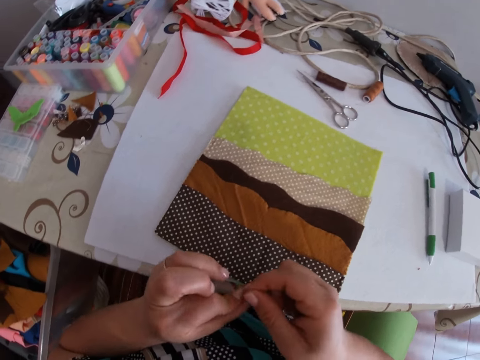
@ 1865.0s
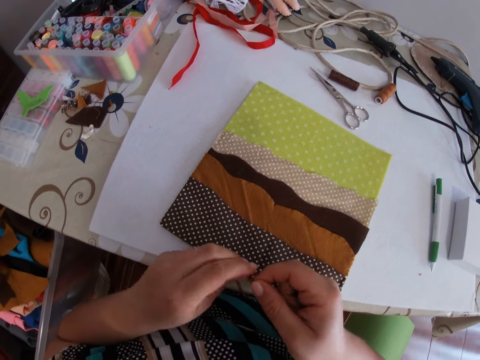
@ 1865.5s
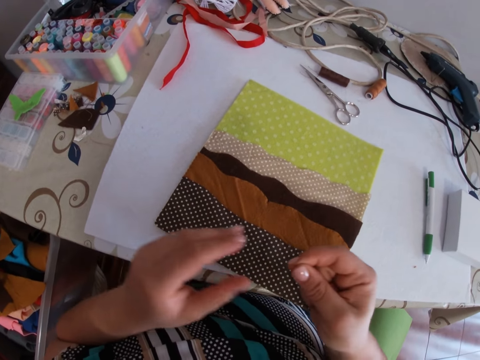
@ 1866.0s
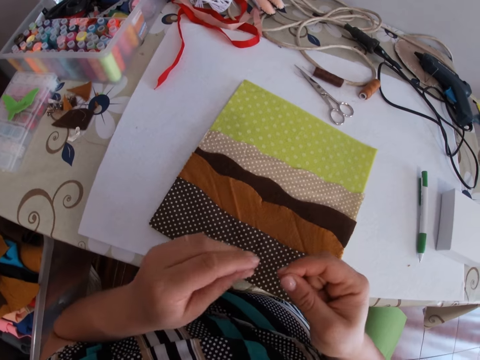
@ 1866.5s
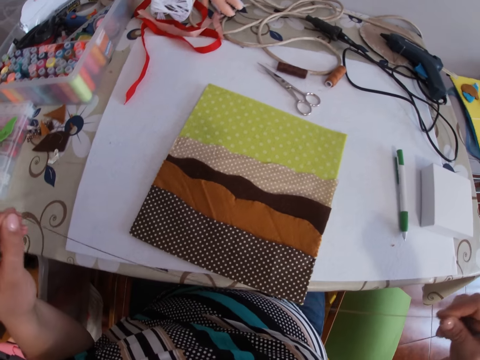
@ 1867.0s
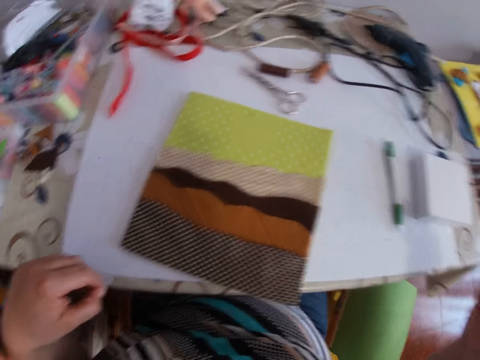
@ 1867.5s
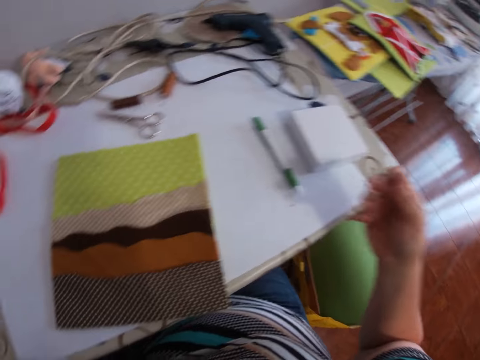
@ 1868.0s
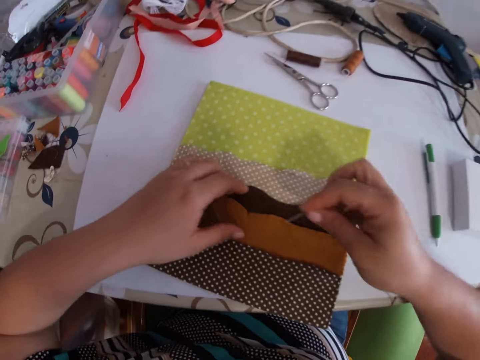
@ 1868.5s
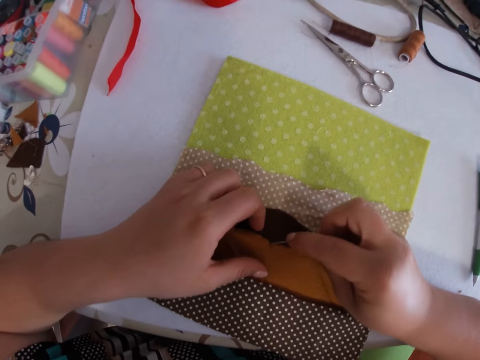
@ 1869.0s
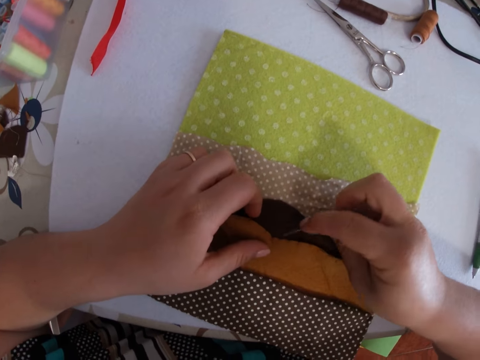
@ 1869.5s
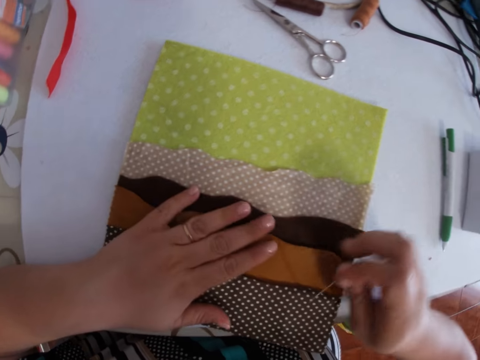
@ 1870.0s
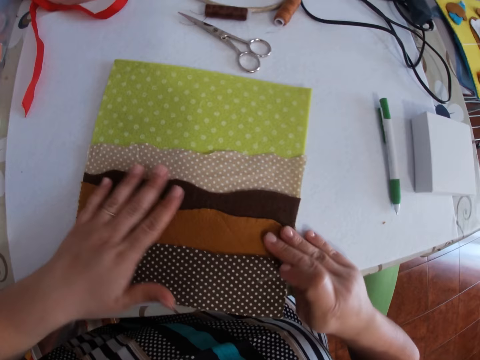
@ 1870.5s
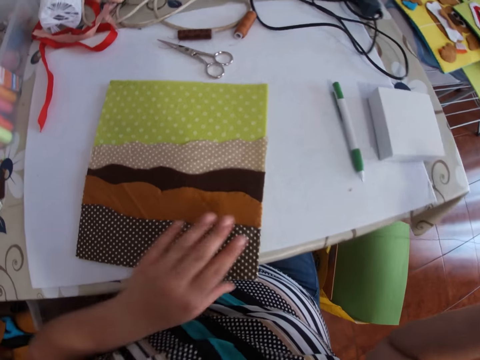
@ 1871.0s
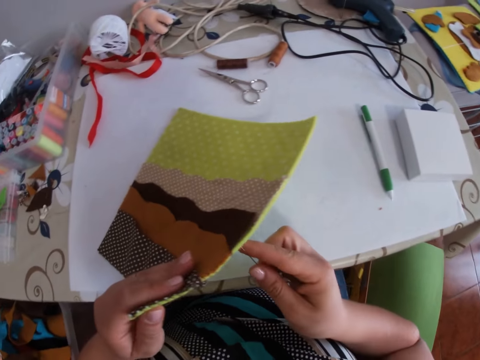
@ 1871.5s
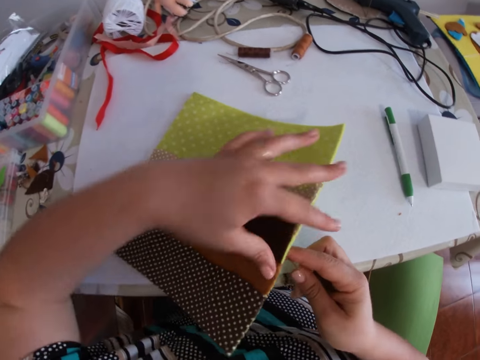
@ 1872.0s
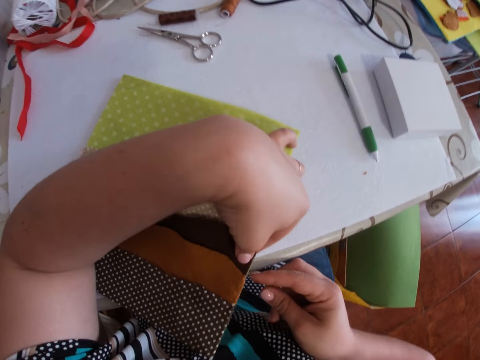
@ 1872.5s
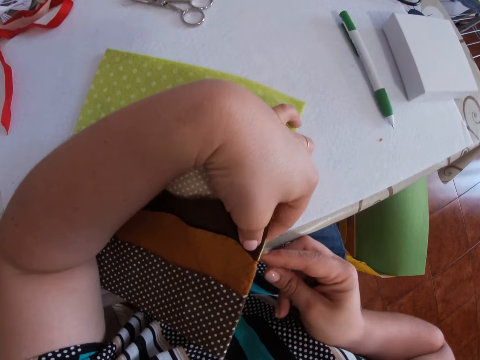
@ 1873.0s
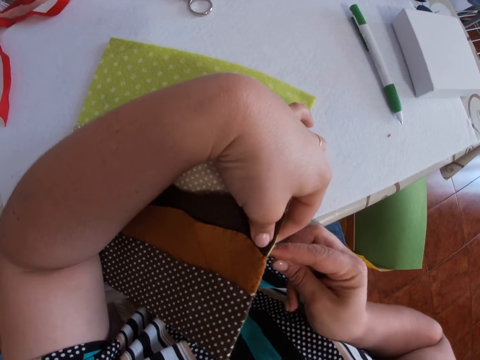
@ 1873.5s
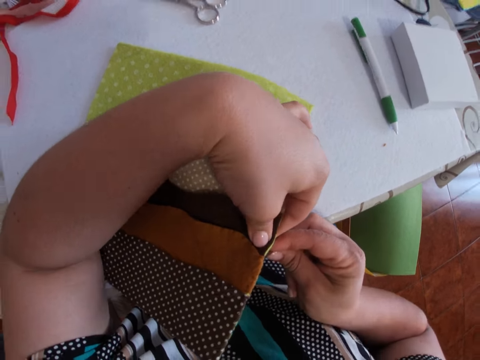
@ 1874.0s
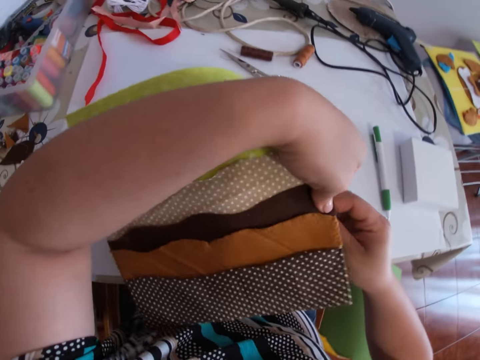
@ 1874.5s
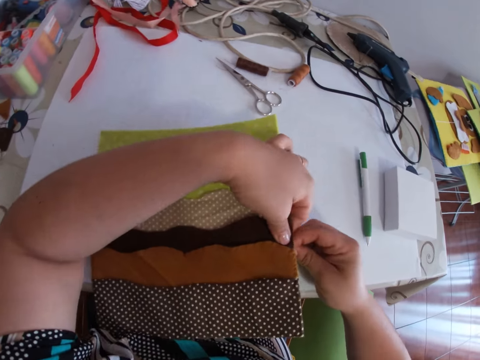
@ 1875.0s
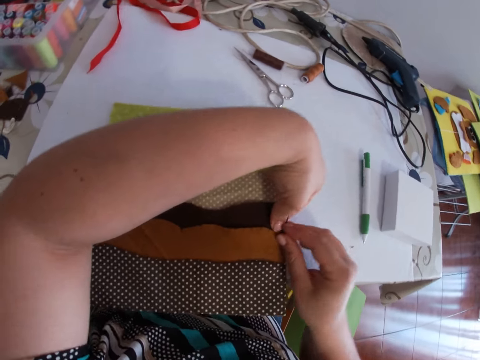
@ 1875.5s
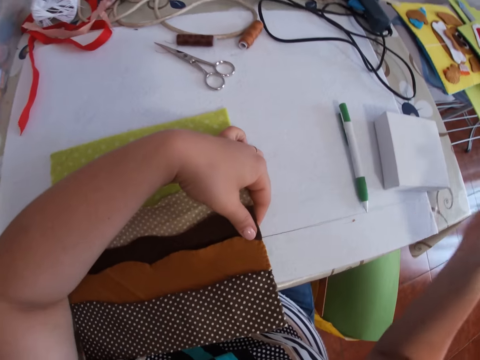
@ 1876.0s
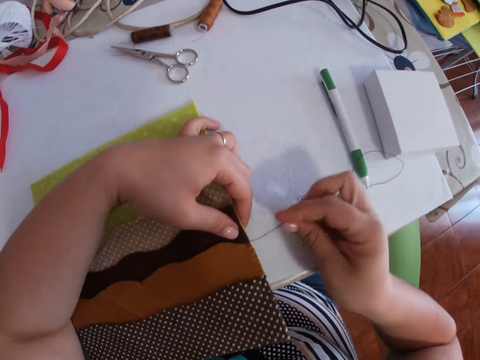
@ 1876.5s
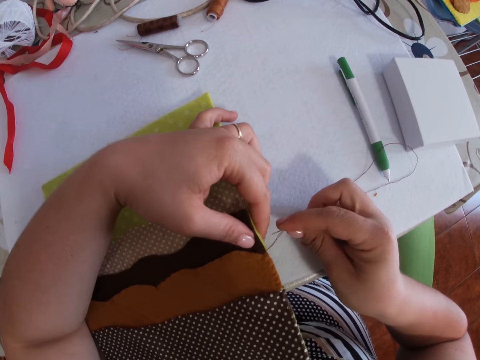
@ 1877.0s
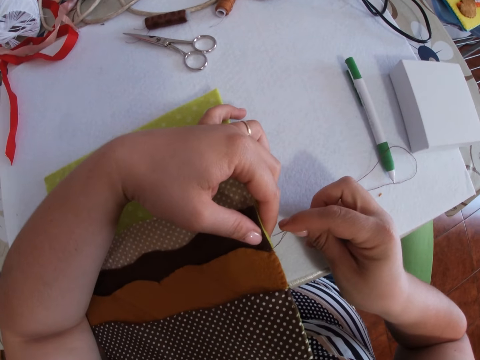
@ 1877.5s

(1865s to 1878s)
The camera wearer ties thread on a finger. They pull the thread. They pull the thread again. They press a material. They lift the material. They sew the fabric with a needle and thread with both hands. They pierce the needle in the material. They pull the thread with the needle.

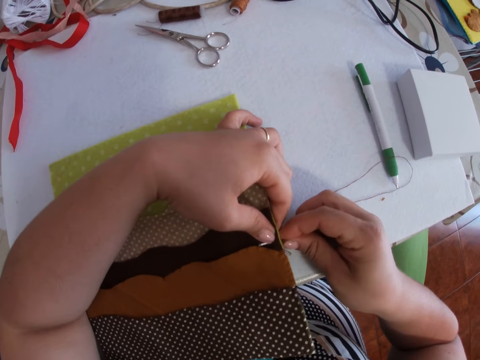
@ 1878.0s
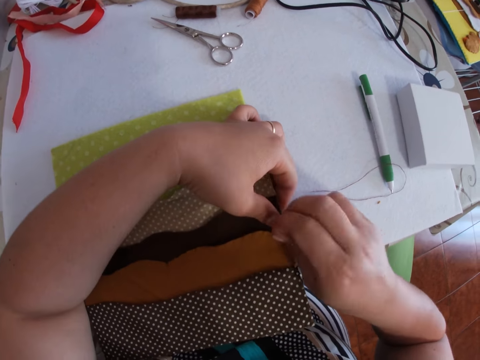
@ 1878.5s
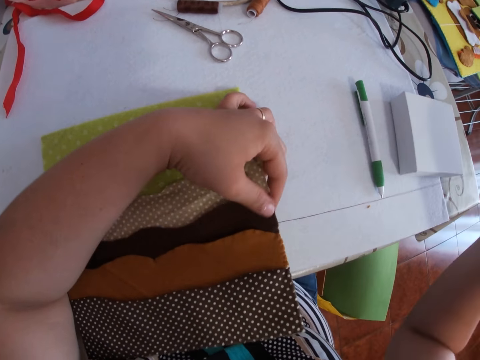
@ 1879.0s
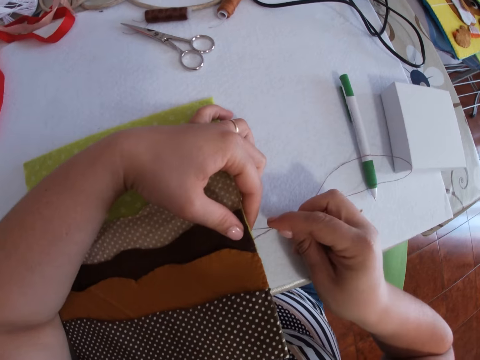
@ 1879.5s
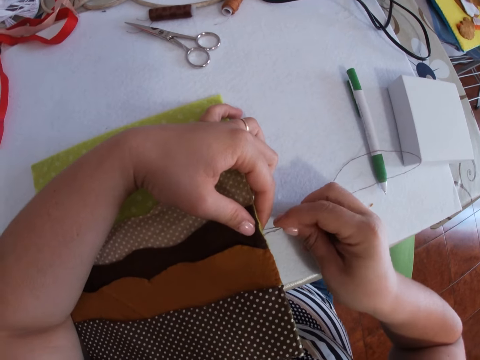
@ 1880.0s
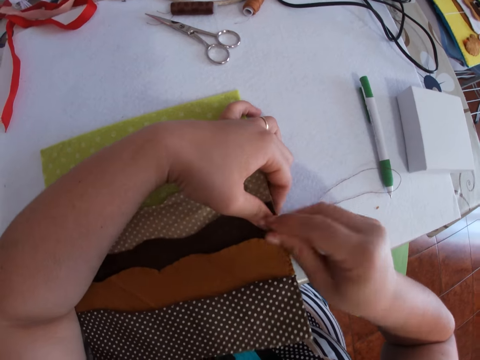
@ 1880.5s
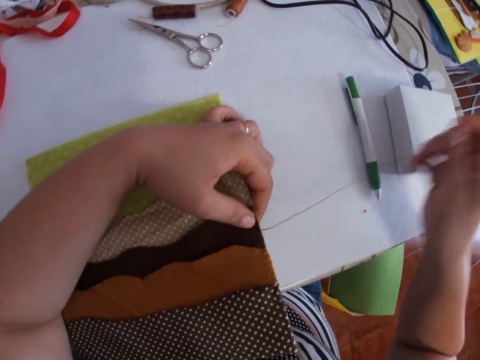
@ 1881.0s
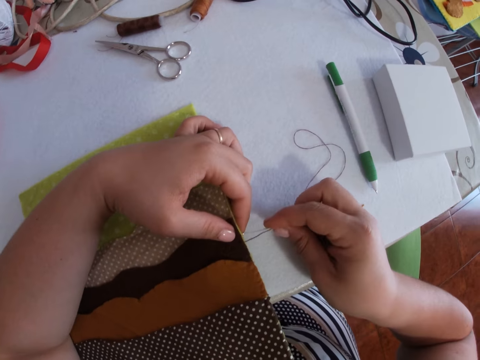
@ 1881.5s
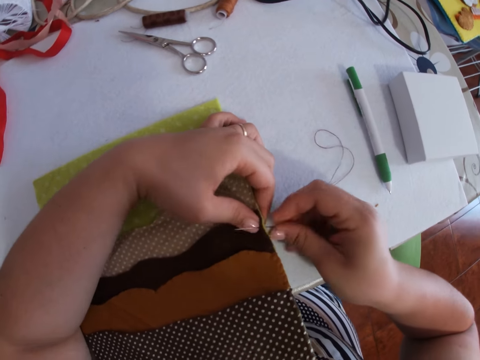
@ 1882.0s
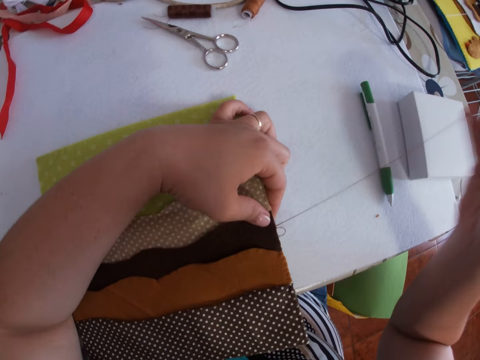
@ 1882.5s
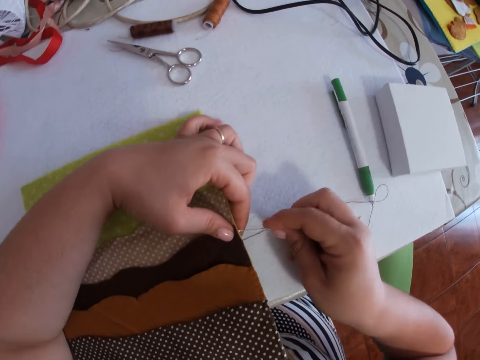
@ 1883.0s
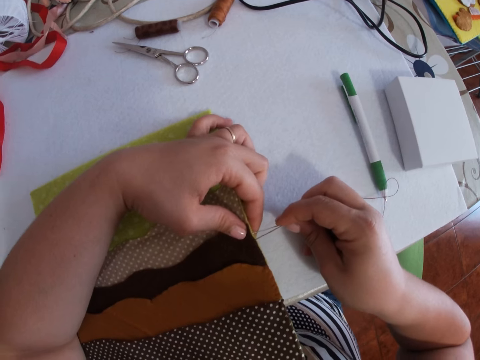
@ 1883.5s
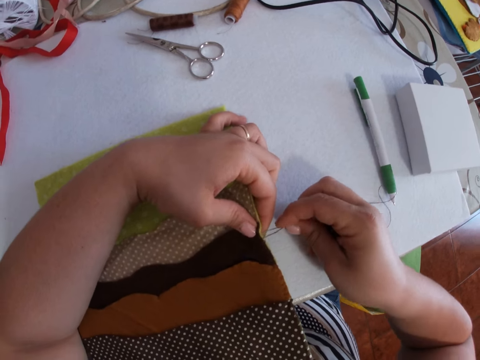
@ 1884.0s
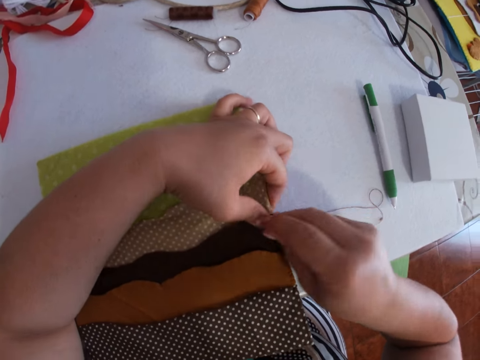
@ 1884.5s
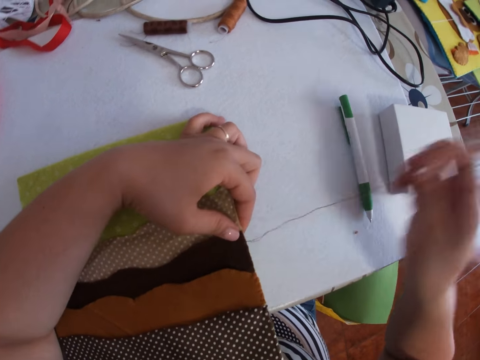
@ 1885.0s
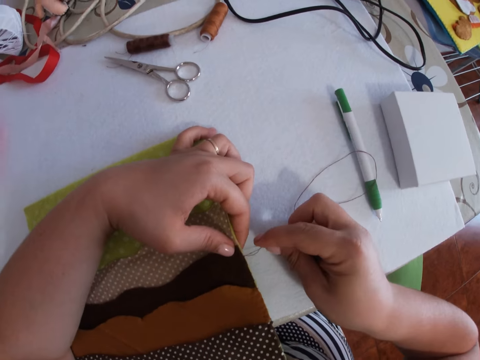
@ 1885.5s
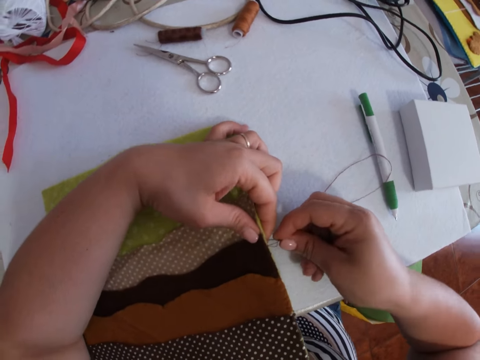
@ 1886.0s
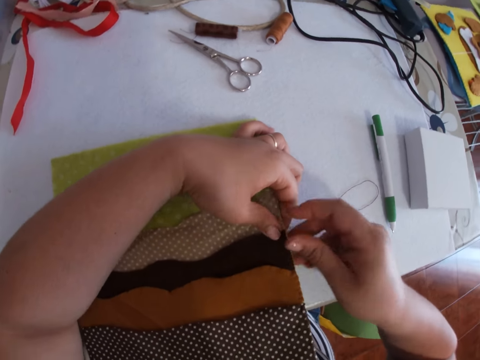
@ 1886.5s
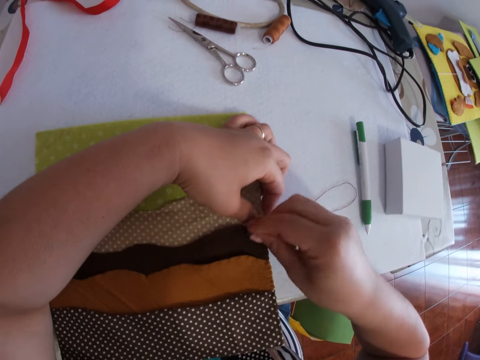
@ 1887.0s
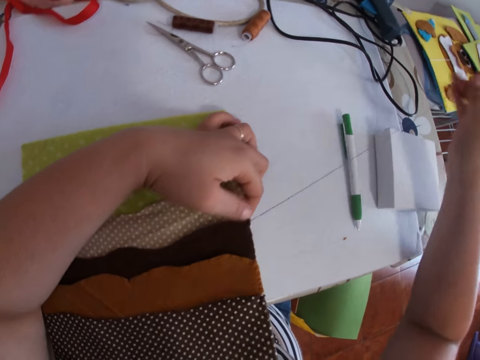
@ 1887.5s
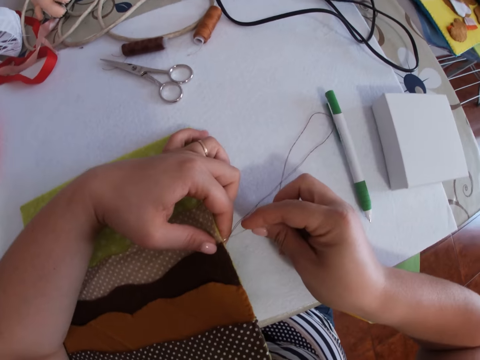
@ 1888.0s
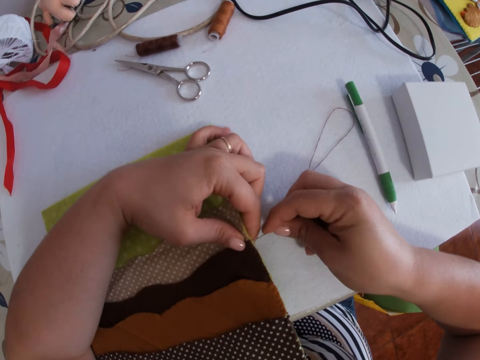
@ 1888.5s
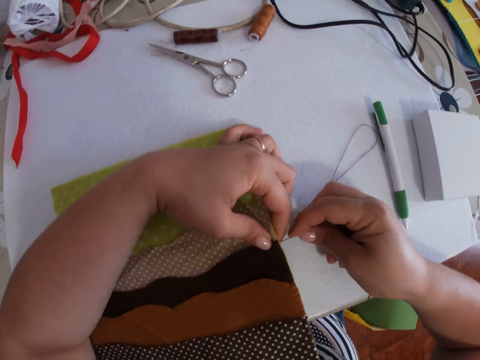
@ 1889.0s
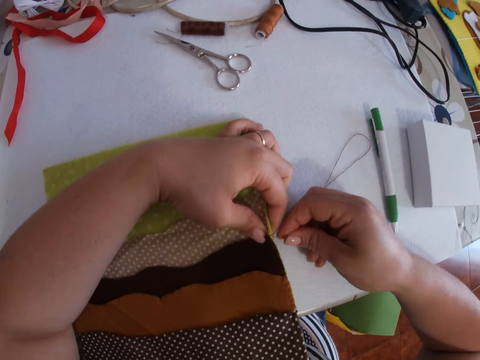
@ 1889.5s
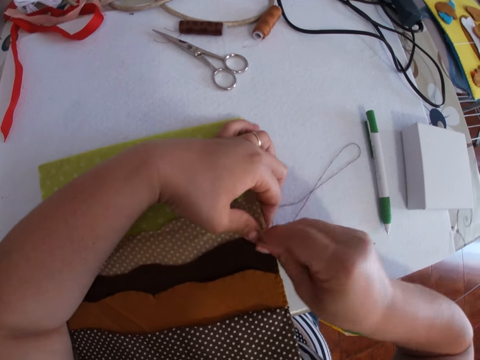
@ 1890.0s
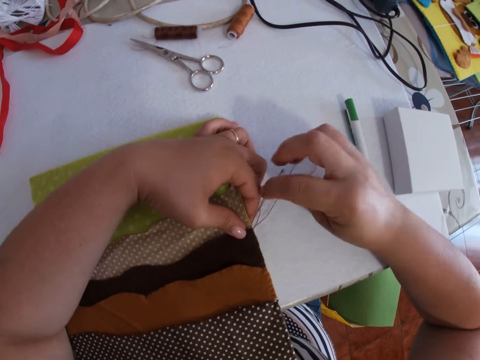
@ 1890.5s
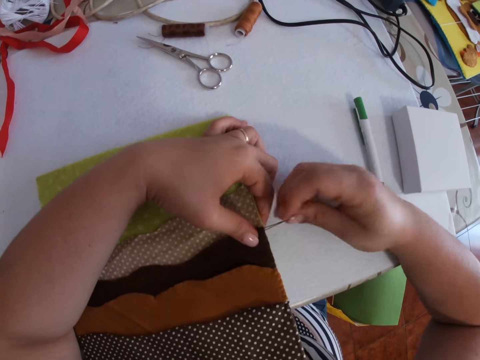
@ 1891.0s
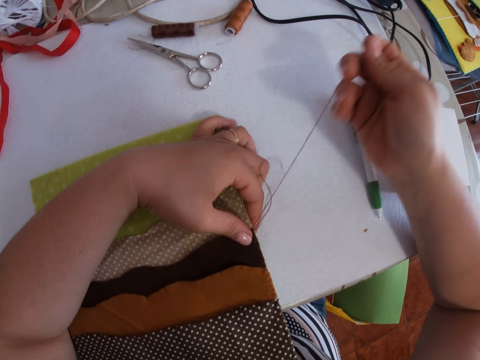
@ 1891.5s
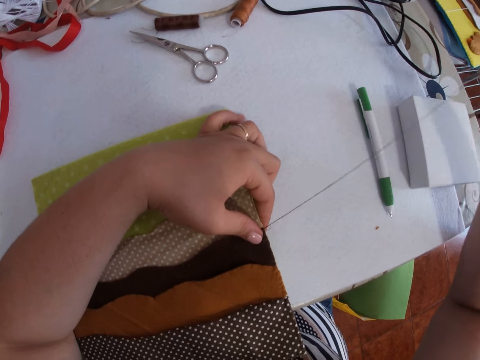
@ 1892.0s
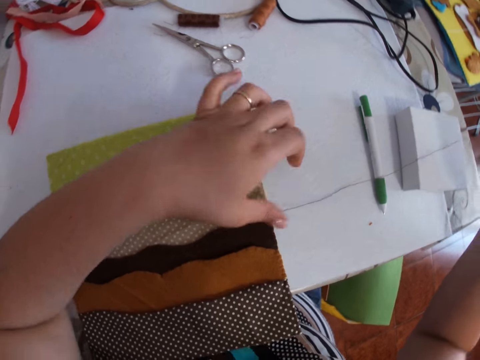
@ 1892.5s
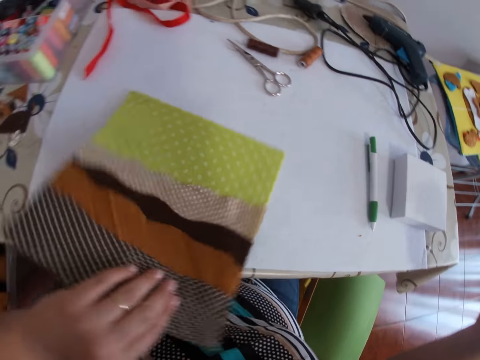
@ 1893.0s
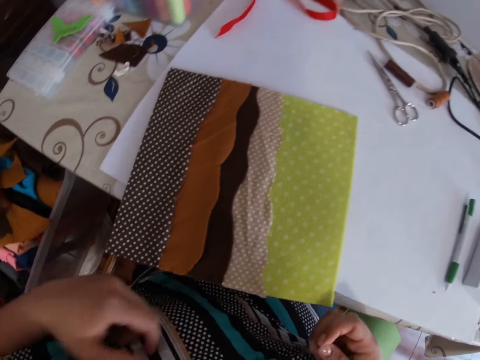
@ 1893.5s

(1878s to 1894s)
The camera wearer pierces the needle in the material. They pull the thread with the needle. They pierce the needle in the material. They pull the thread with the needle. They pierce the needle in the material. They pull the thread with the needle. They pierce the needle in the material. They pull the thread with the needle. They pierce the needle in the material. They pull the thread with the needle. They pierce the needle in the material. They pull the thread with the needle. They pull the thread with the needle again. They adjust the fabric with the left hand. They turn the material.
